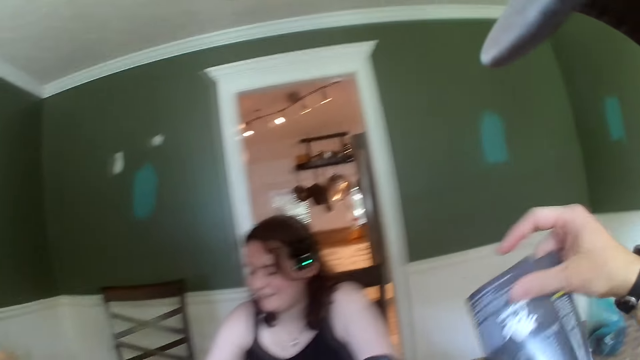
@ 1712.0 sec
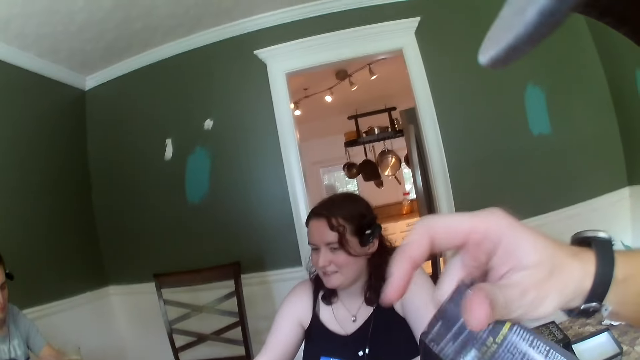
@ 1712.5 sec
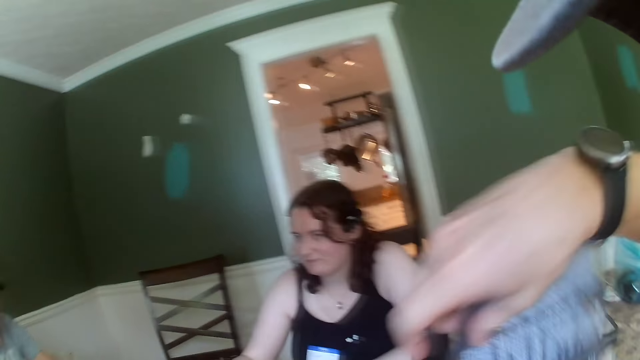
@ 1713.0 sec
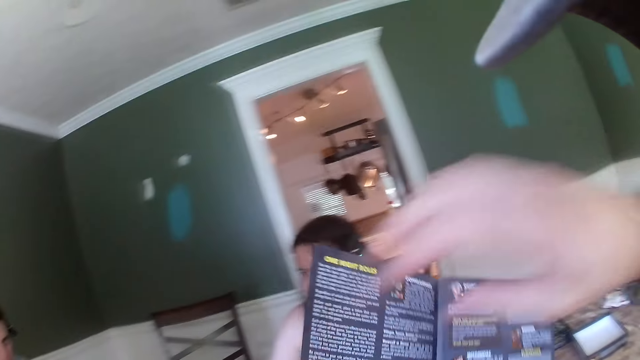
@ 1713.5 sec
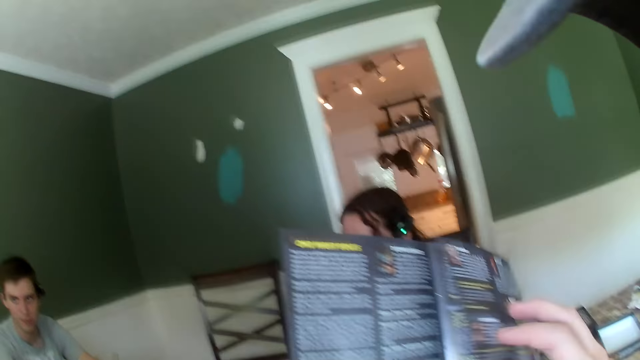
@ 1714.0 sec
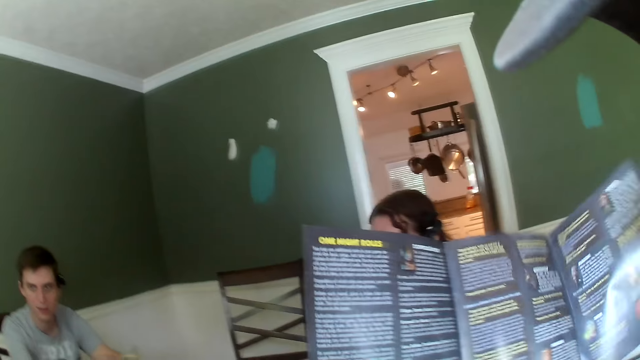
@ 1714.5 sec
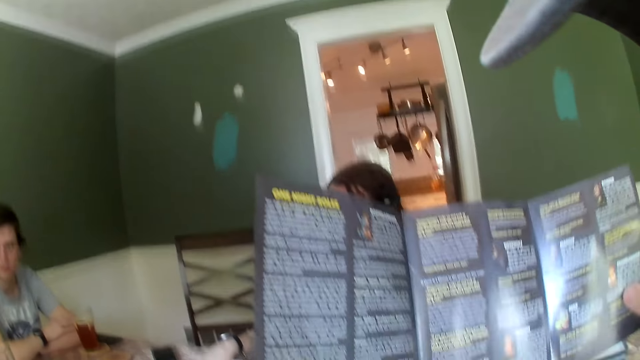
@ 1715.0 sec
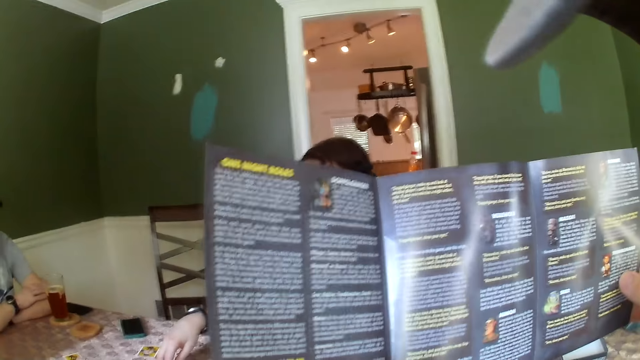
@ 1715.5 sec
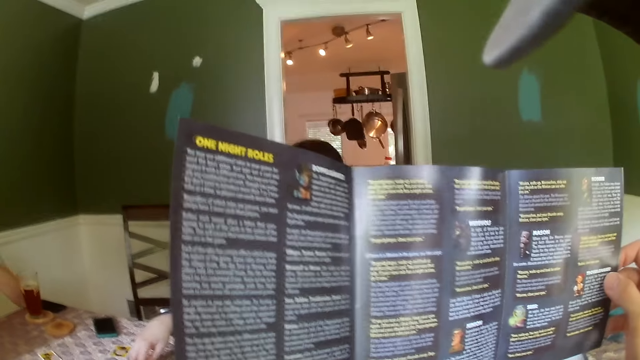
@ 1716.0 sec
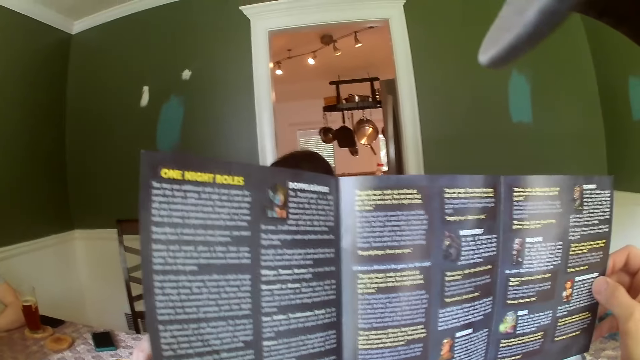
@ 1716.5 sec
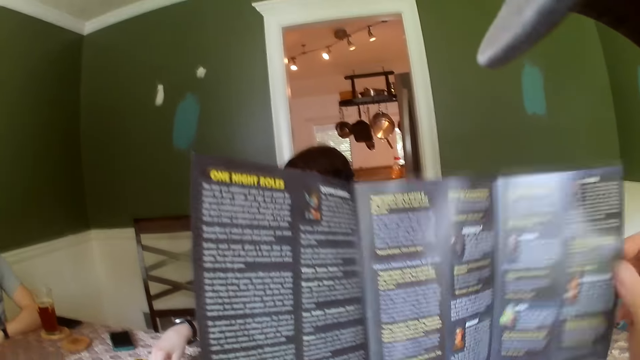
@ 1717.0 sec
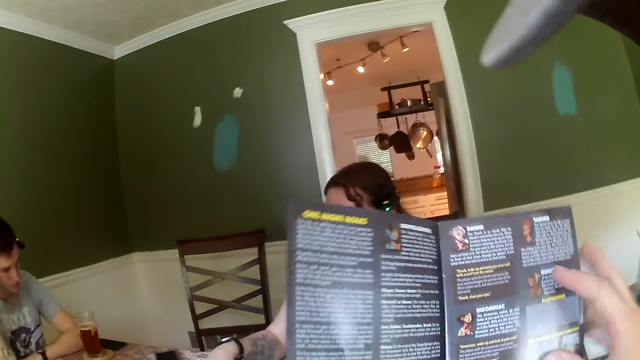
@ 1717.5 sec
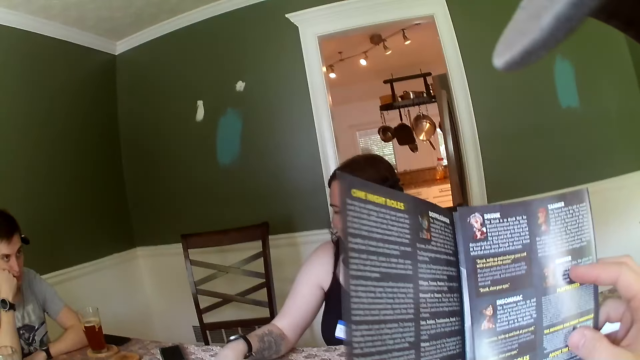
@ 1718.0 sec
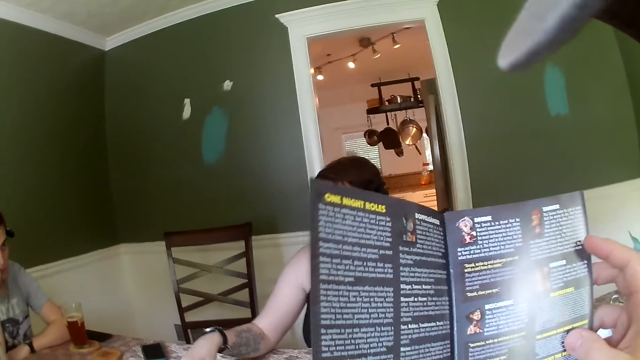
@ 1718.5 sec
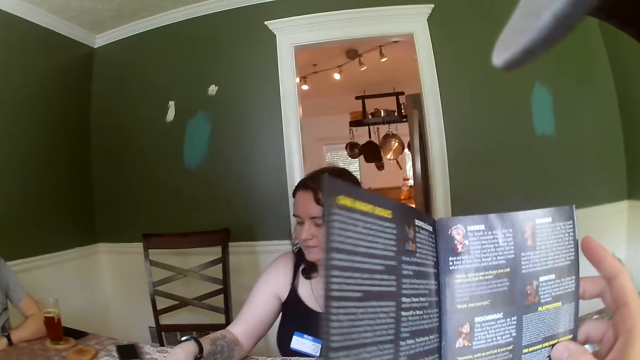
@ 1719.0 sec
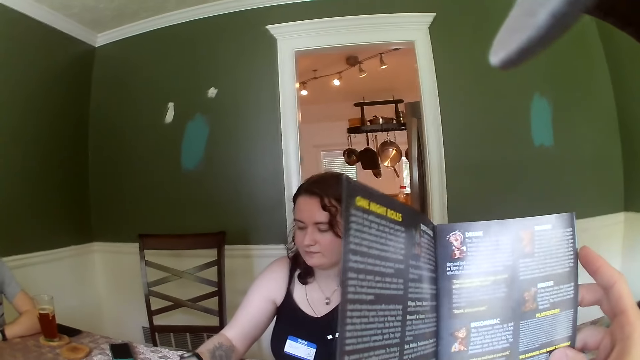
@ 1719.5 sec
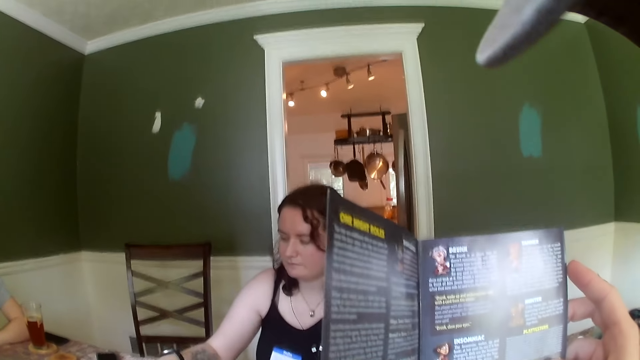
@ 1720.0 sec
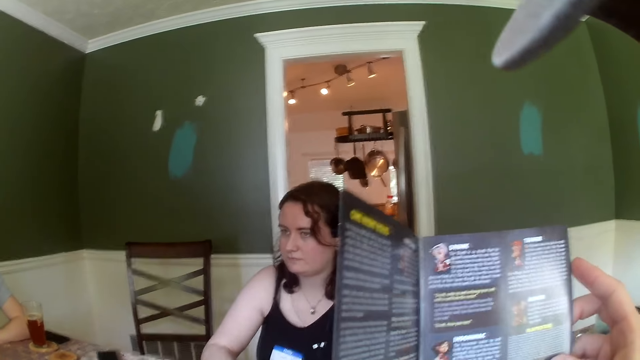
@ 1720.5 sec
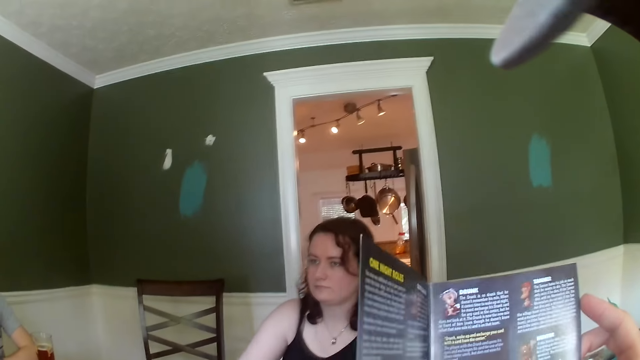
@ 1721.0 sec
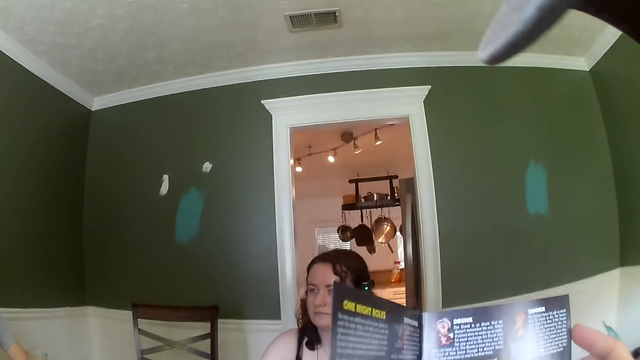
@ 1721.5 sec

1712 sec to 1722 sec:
The camera wearer opens the pamphlet or manual in his right hand. He reads through the pamphlet in his hands. He flips the manual.

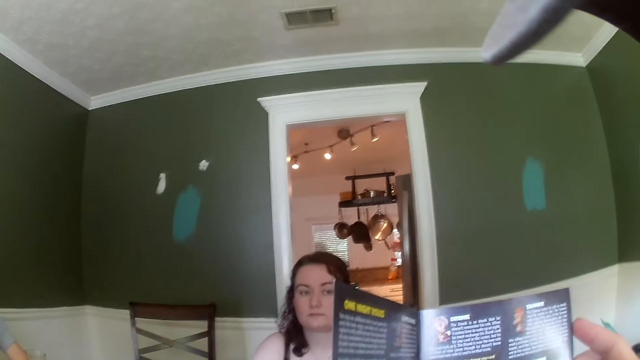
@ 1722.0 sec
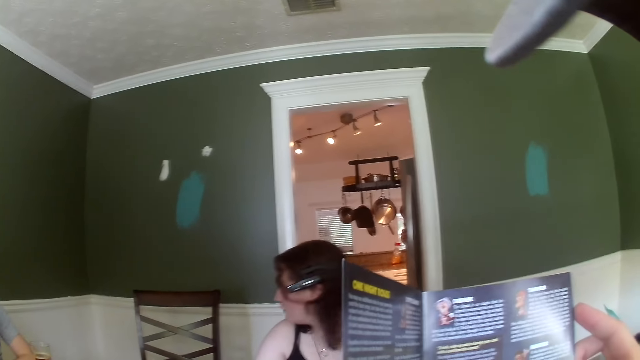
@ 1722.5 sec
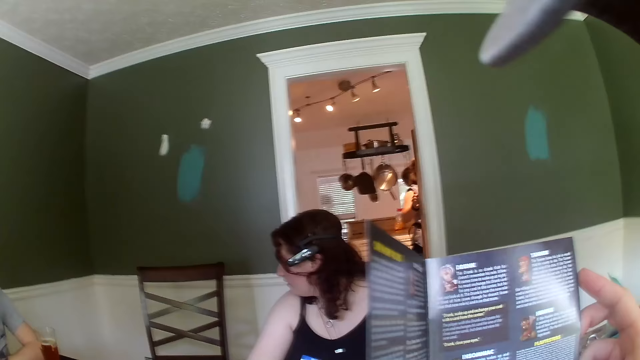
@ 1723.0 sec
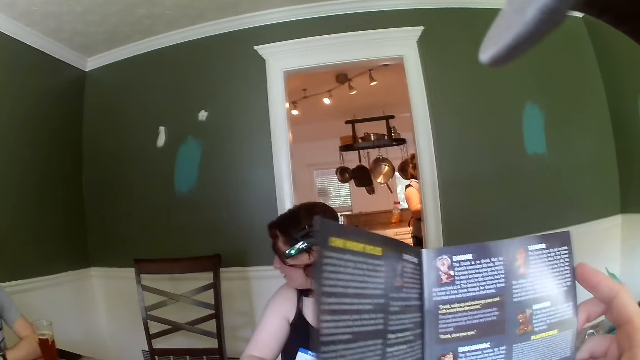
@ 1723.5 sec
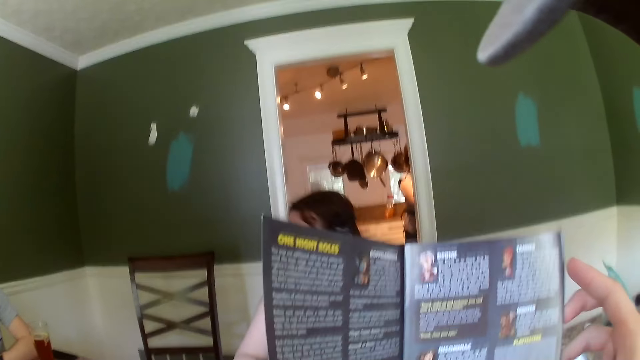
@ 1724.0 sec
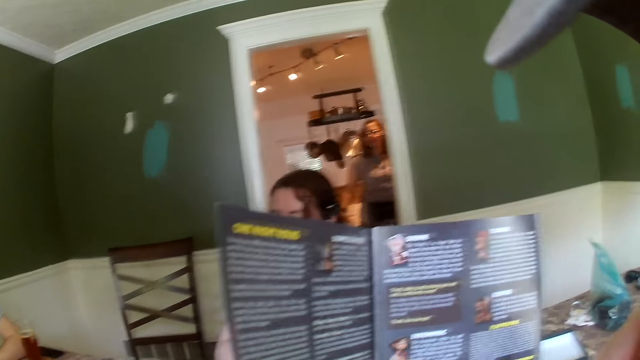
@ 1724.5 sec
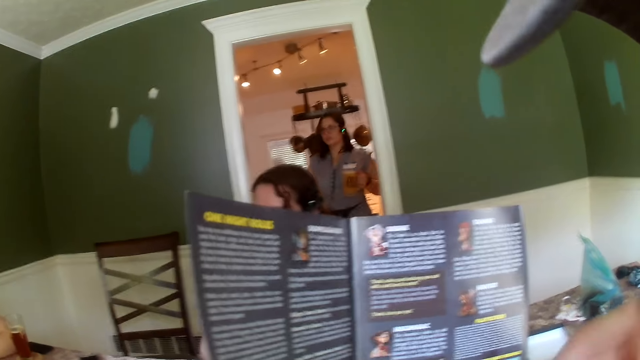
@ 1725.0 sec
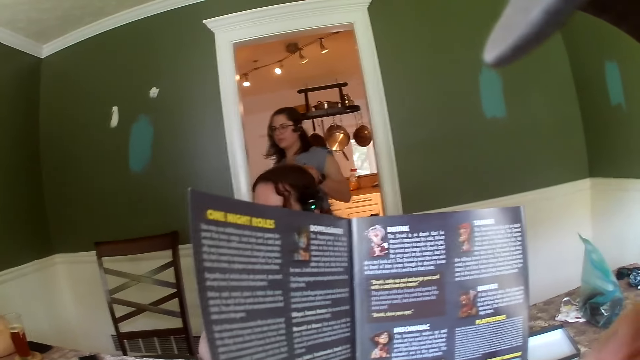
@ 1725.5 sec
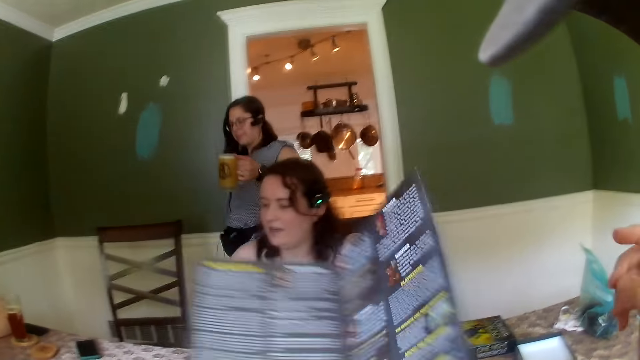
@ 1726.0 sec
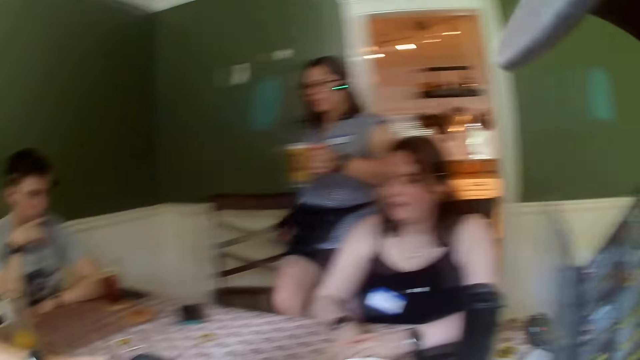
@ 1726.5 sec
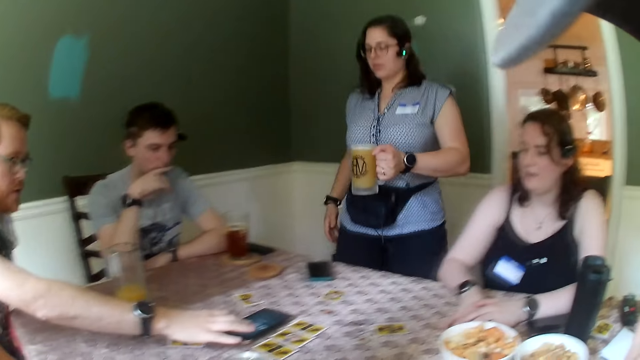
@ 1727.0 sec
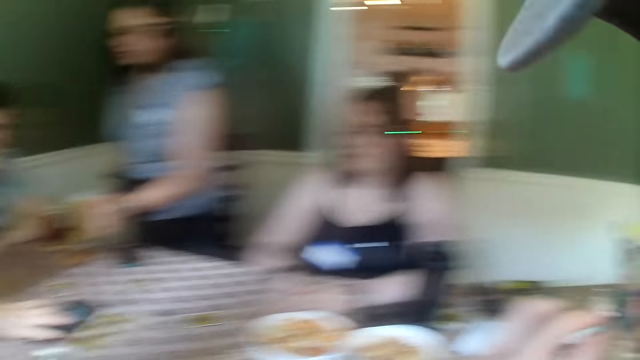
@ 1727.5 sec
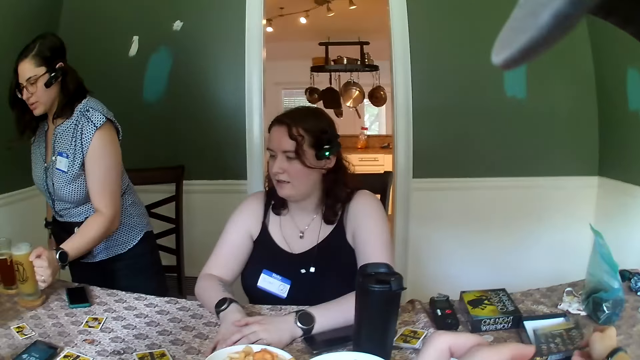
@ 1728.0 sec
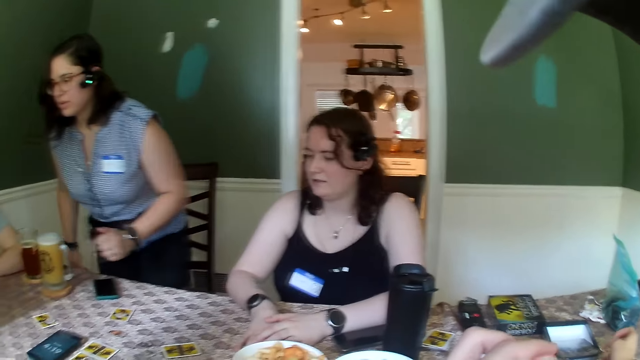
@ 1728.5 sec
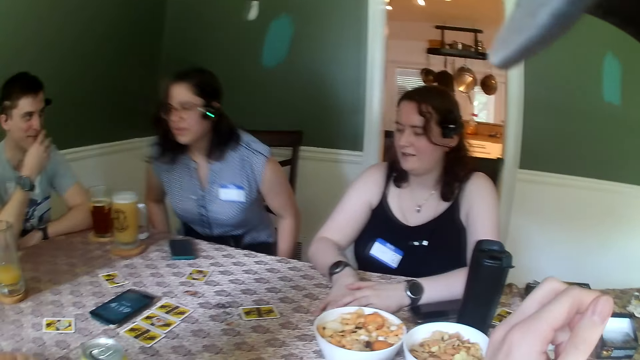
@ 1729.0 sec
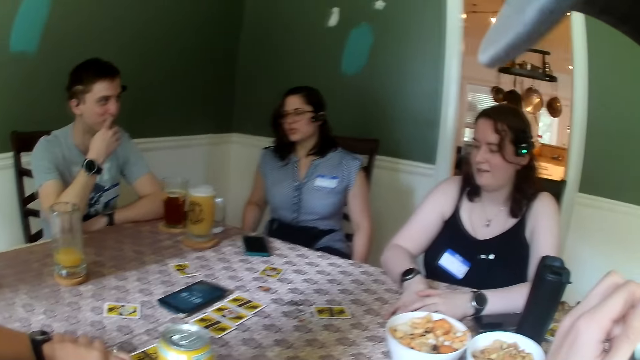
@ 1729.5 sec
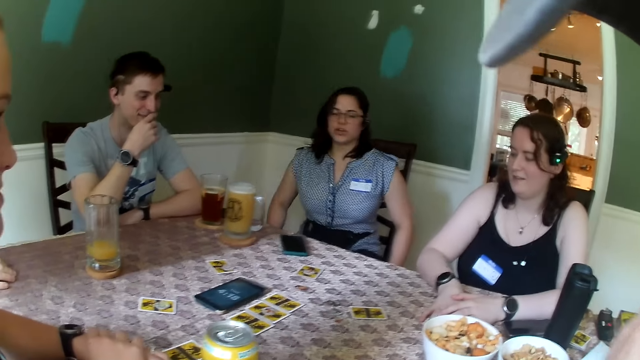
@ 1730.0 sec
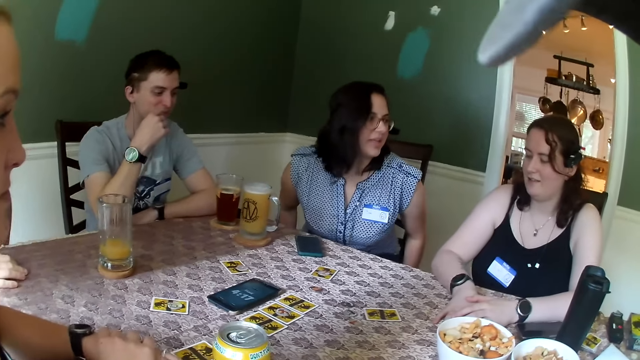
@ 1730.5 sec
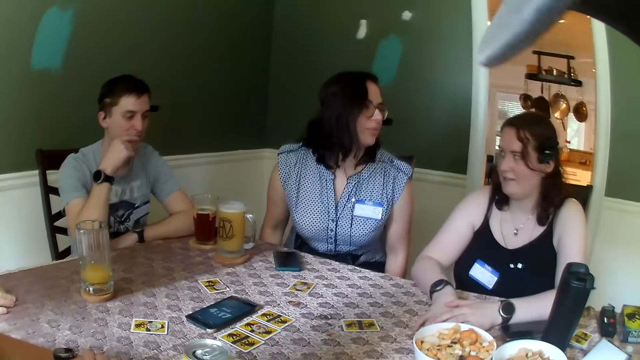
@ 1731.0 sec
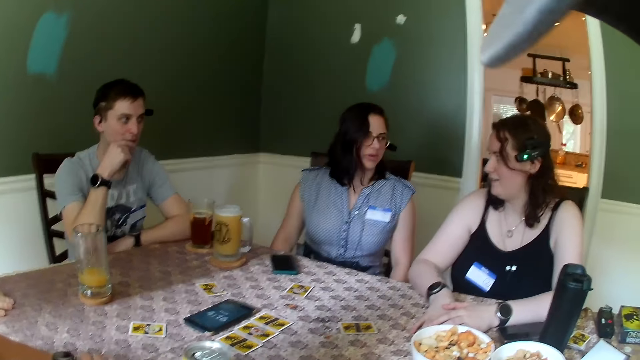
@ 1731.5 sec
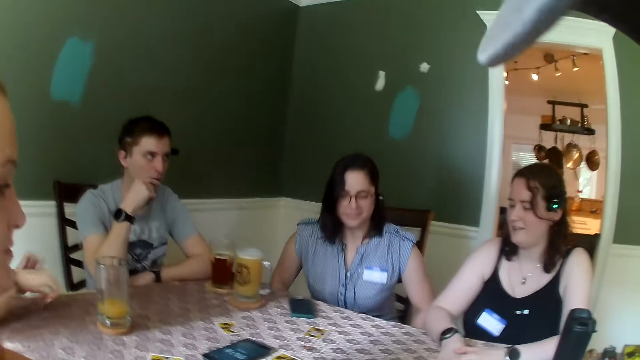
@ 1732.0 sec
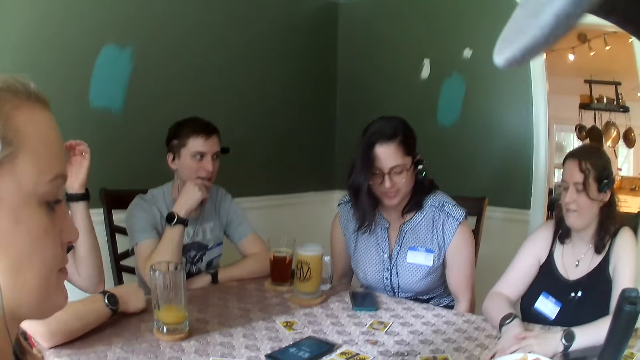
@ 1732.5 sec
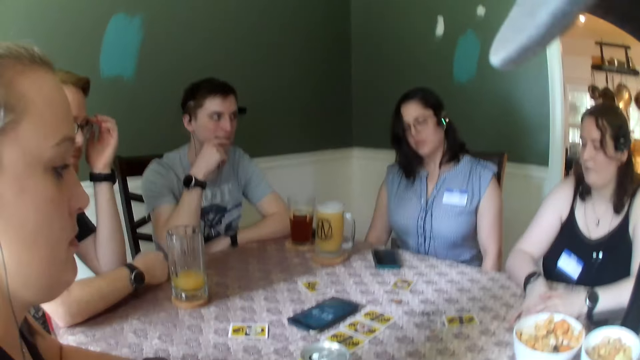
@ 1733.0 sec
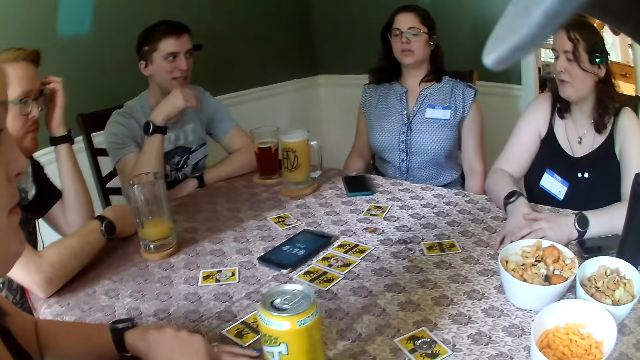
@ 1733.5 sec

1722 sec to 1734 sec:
A woman walks towards the table from the kitchen with the glass of juice in her right hand. The camera wearer closes the pamphlet in his right hand with his left hand. The woman drops the glass of juice in her right hand on the coaster on the table. The camera wearer drops the pamphlet in his right hand on the table. The woman sits on the chair at the table and moves the chair with both hands.
